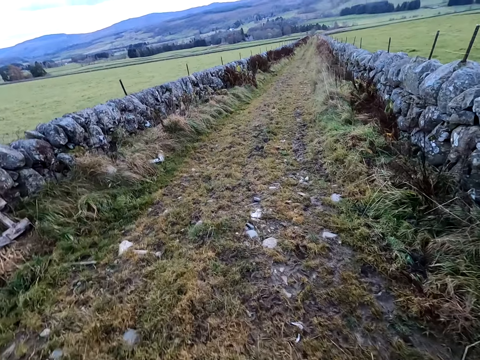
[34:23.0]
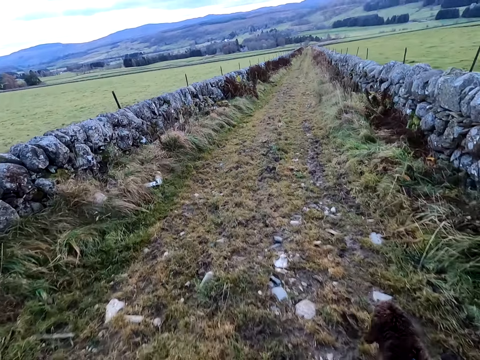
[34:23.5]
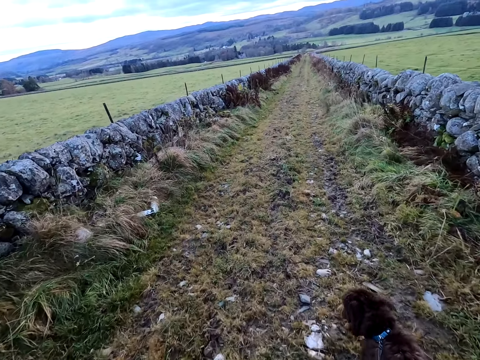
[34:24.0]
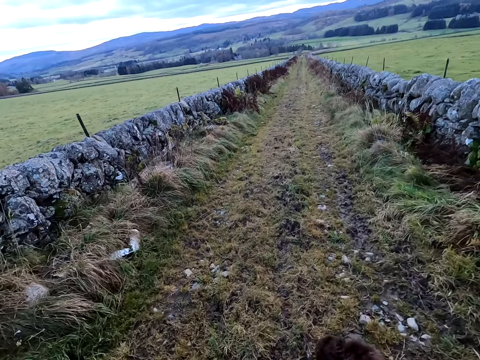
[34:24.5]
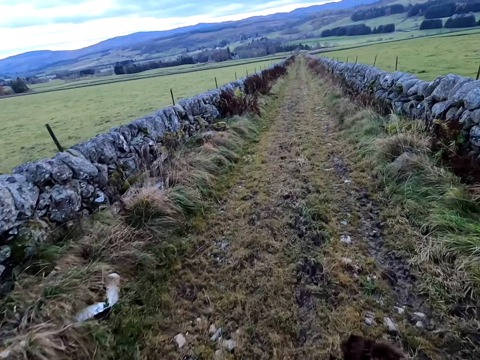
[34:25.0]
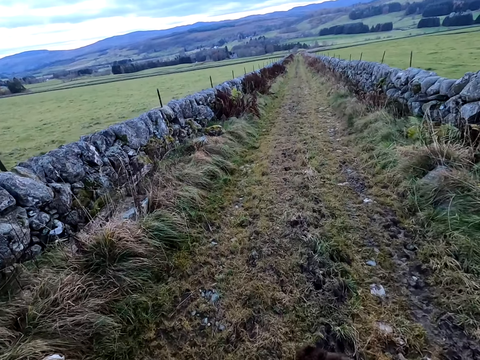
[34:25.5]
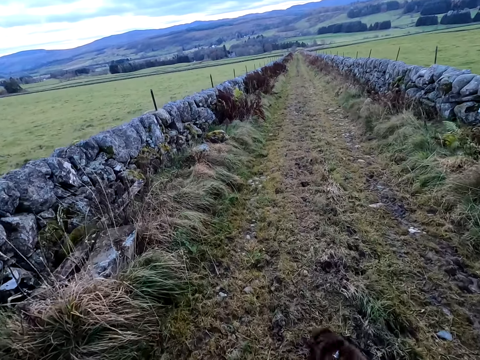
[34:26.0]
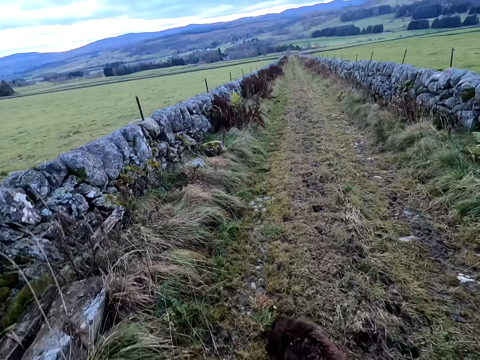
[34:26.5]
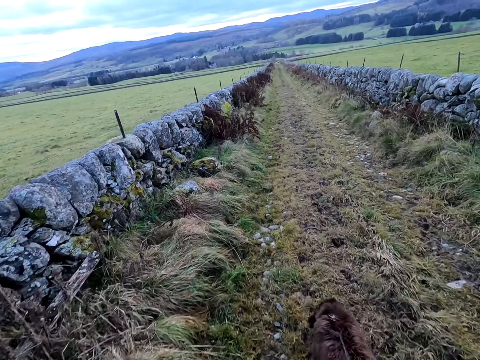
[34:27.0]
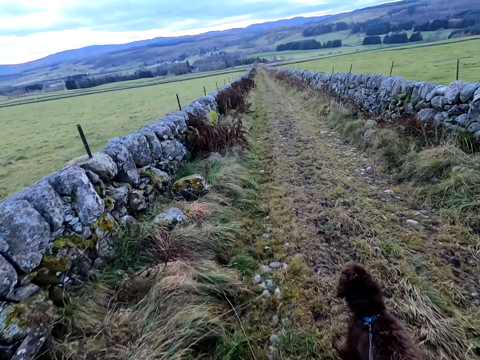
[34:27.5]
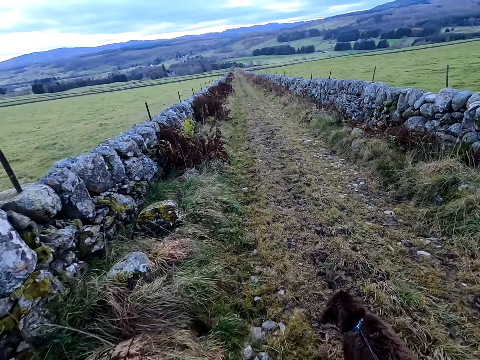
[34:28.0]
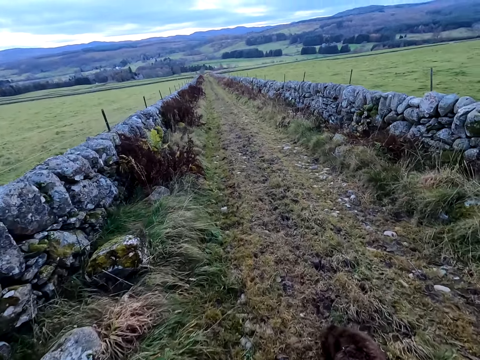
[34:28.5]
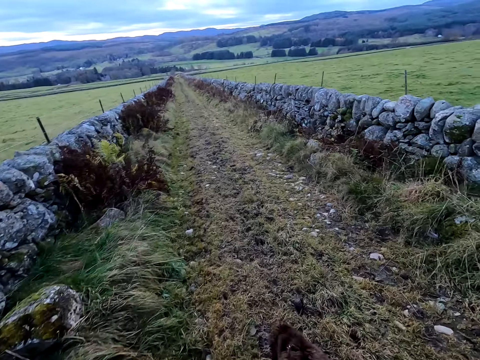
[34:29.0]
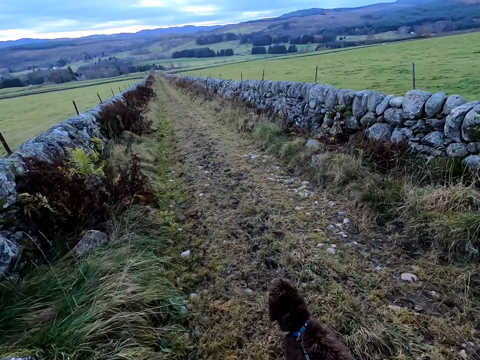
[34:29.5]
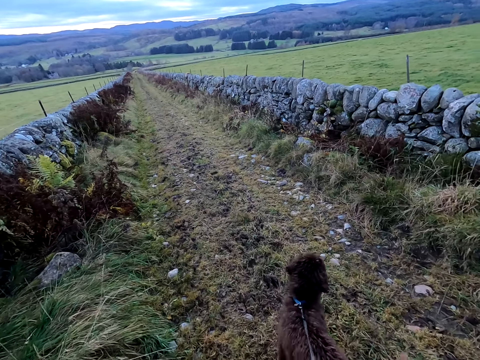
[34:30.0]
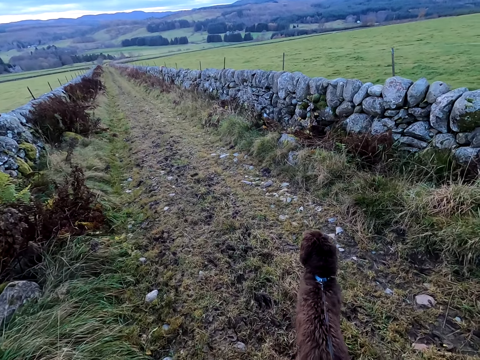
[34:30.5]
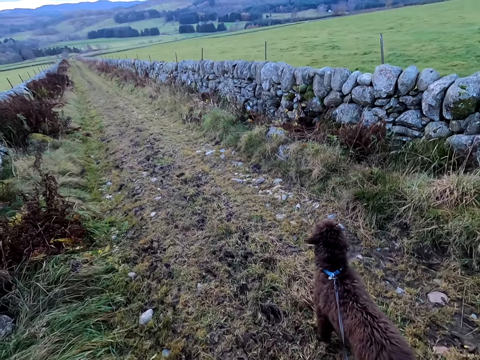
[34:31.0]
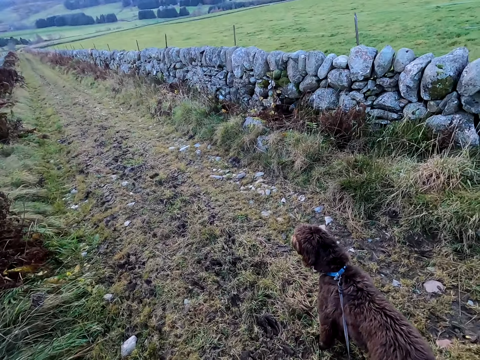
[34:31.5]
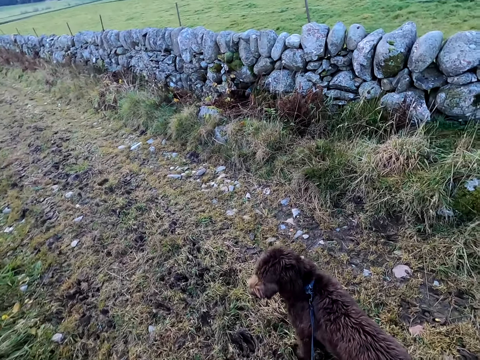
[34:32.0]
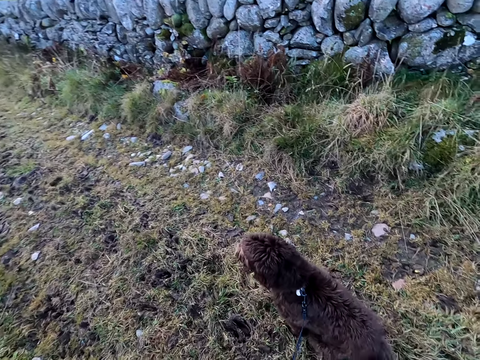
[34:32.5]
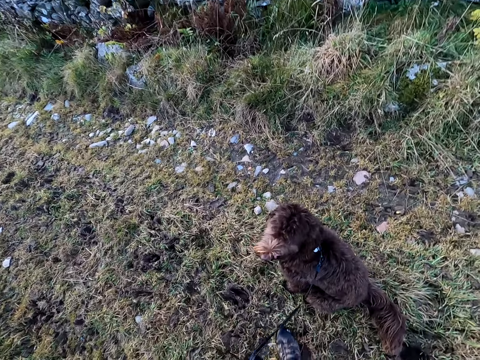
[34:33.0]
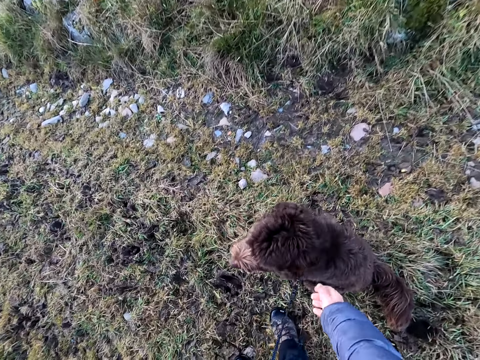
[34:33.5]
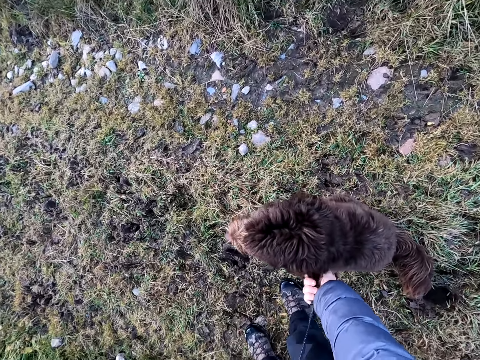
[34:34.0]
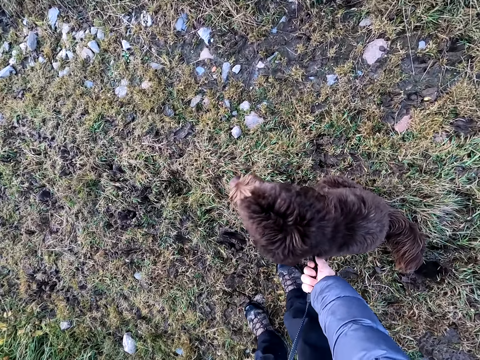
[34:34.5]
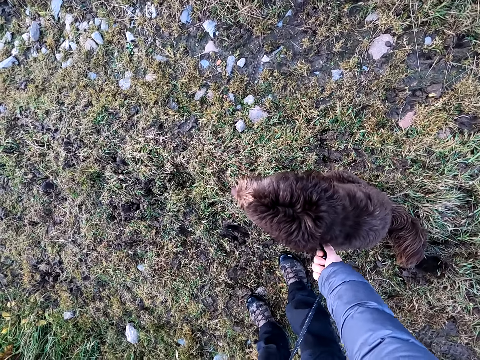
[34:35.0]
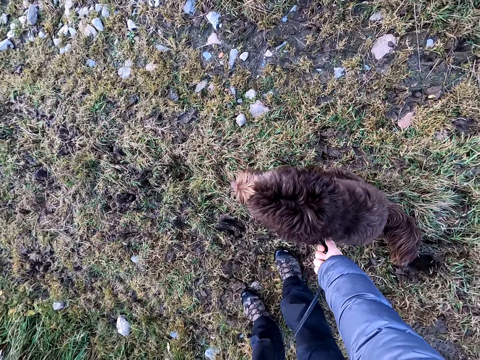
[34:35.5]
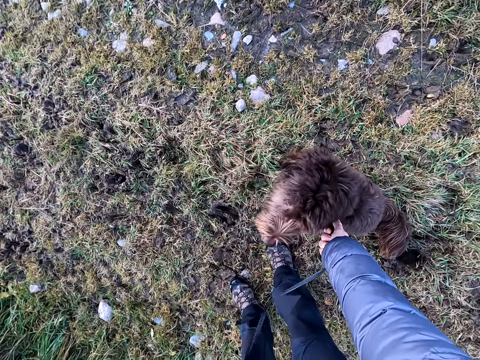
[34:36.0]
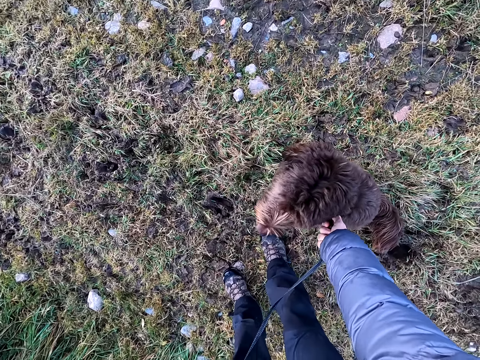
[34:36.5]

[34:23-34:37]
The camera wearer speaks to the dog. They touch the dog leash.

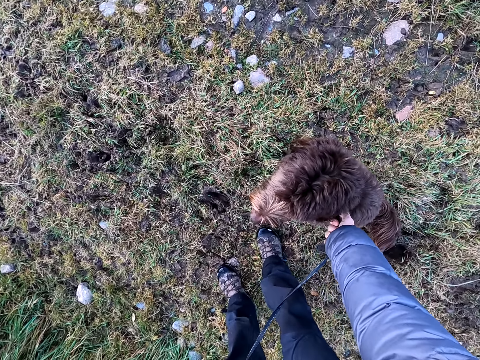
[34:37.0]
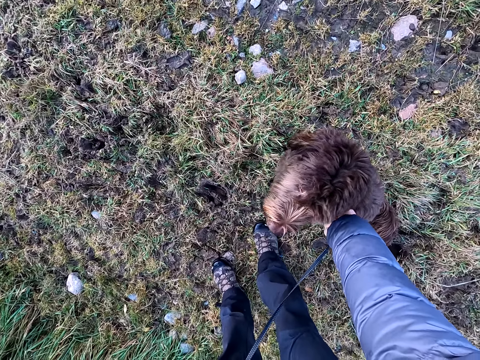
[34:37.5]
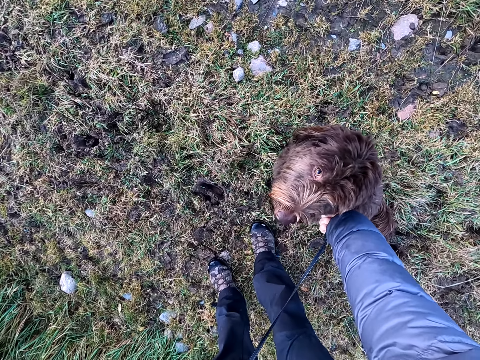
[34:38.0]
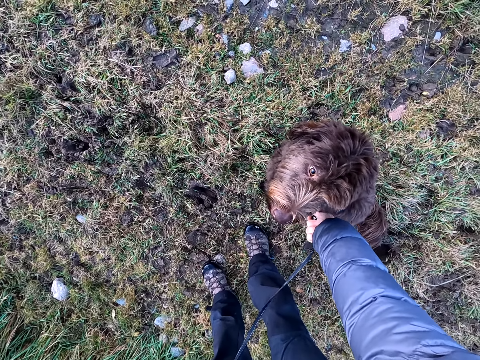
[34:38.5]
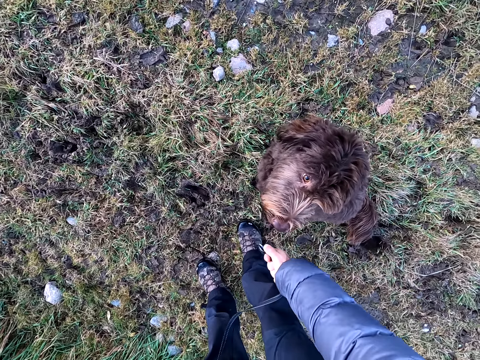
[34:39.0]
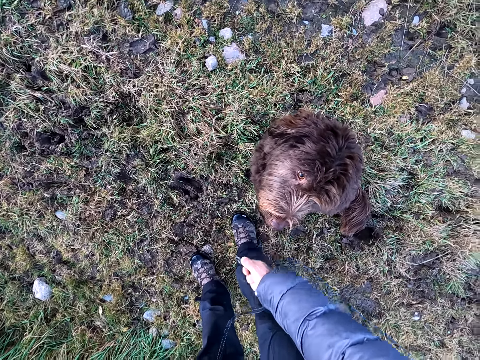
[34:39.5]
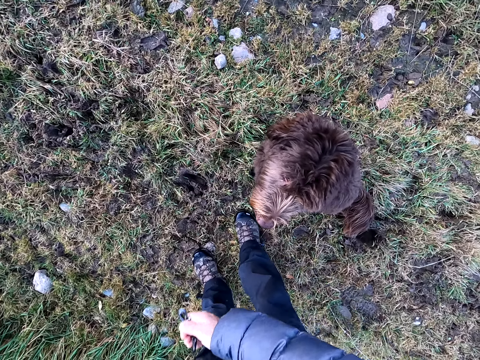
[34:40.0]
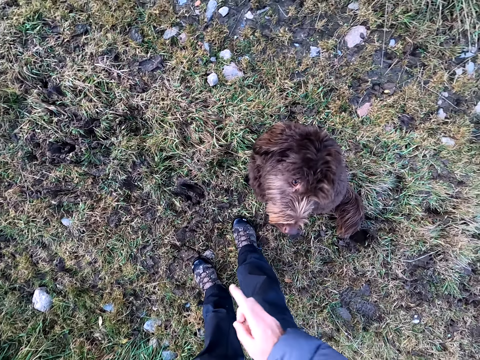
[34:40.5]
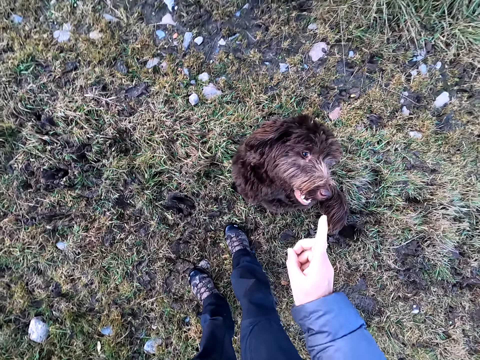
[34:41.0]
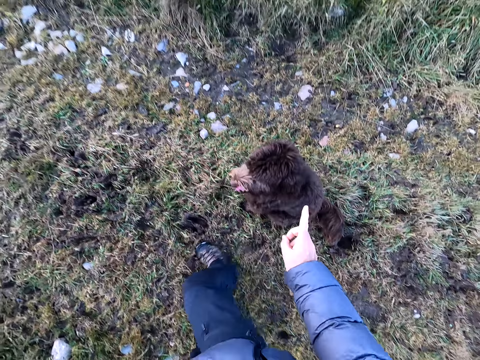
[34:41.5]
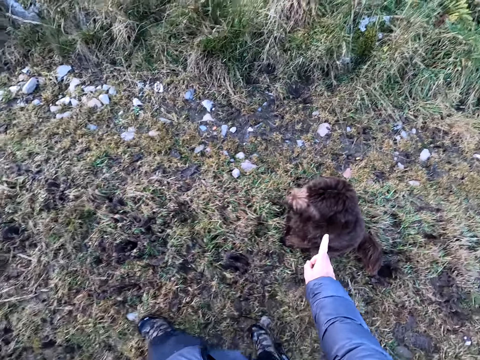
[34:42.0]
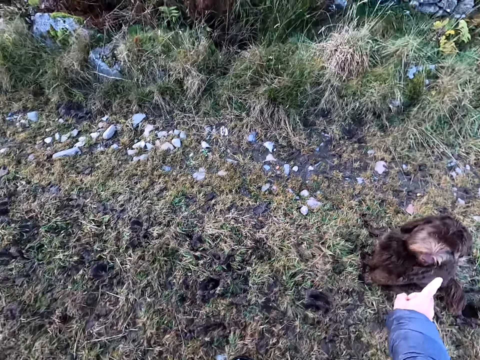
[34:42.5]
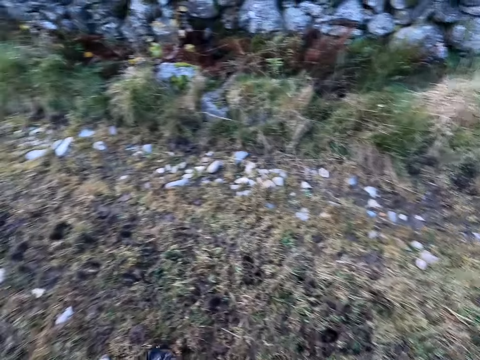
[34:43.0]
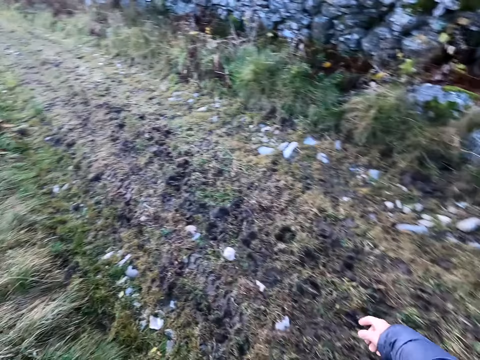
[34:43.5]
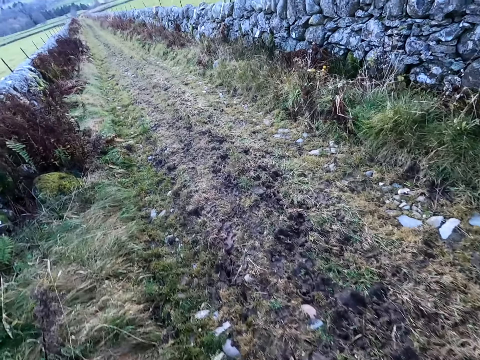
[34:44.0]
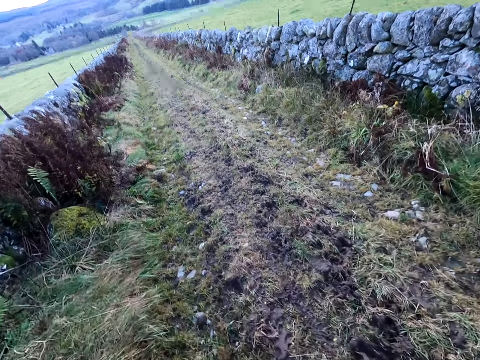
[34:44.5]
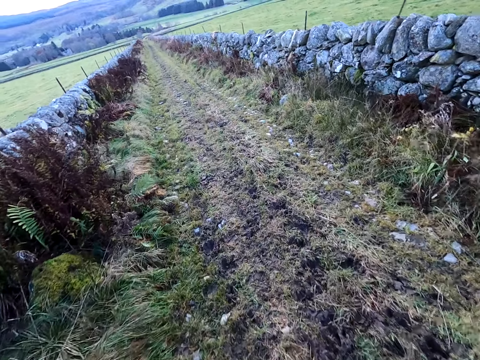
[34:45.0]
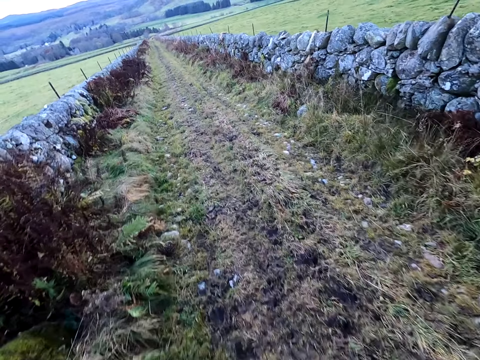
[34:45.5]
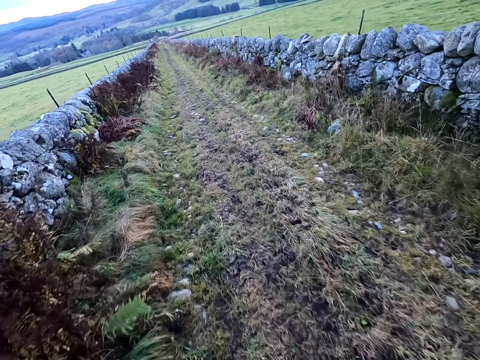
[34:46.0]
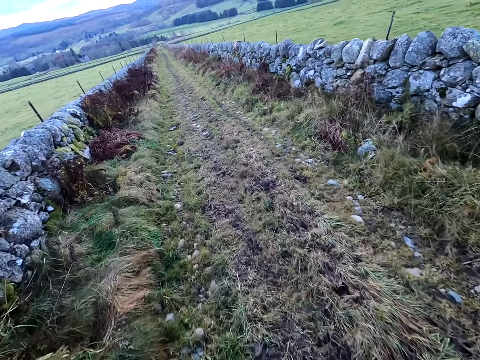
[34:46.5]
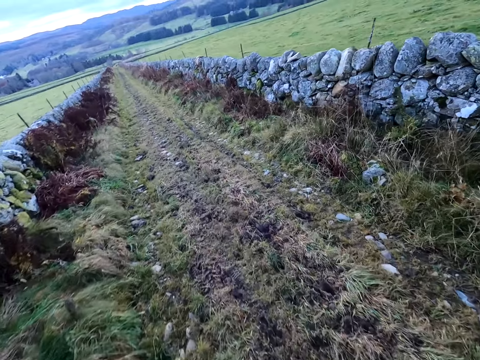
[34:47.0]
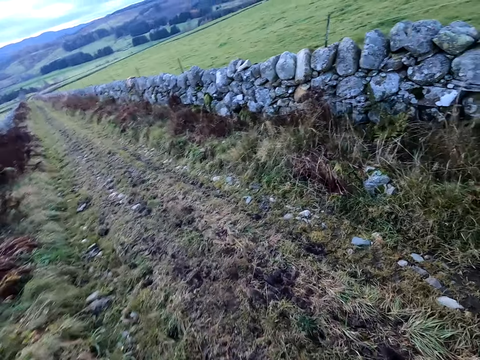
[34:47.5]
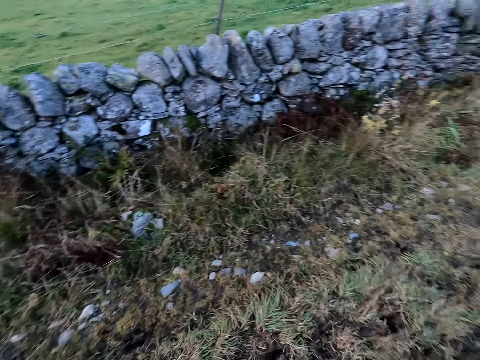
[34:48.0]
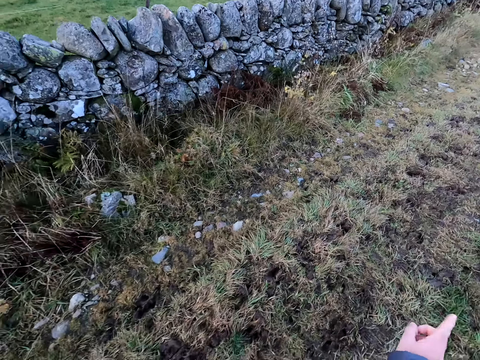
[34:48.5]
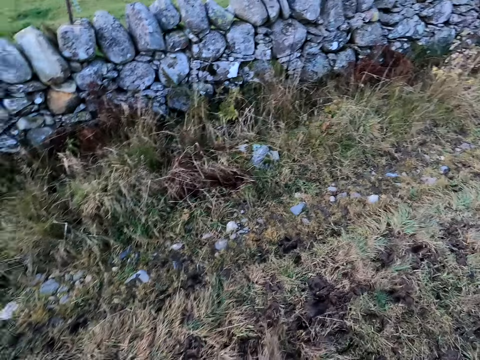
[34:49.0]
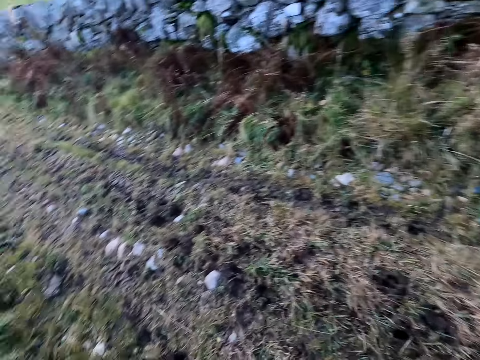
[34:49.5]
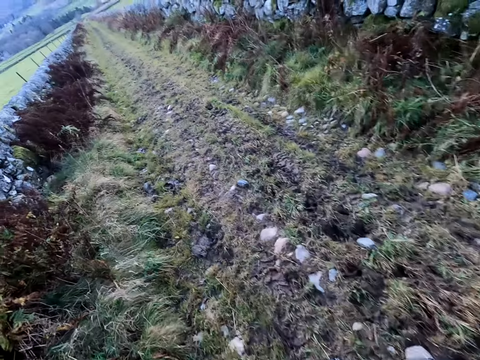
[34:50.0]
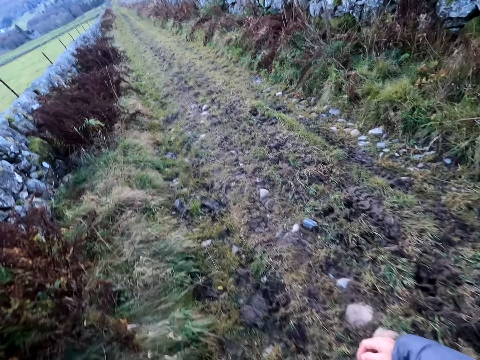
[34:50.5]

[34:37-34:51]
The camera wearer unclasps the dog leash from a dog collar on the neck of the dog with his right hand. He gestures to the dog with his right hand and walks along the grass path. He walks away from the dog. He gestures to the dog with his right hand and speaks to the dog.
